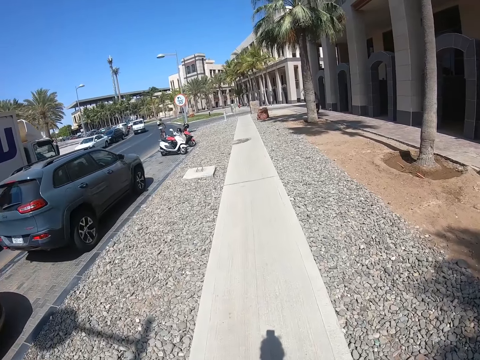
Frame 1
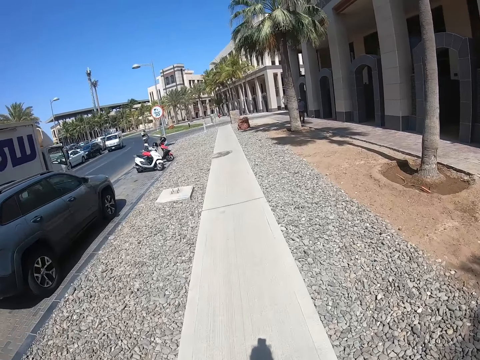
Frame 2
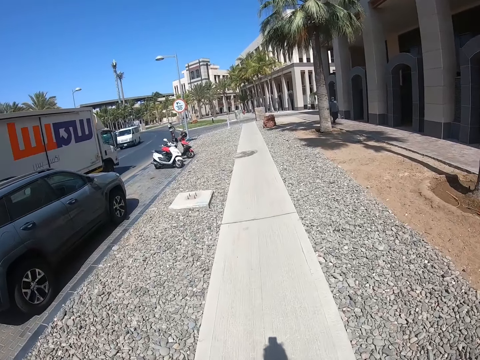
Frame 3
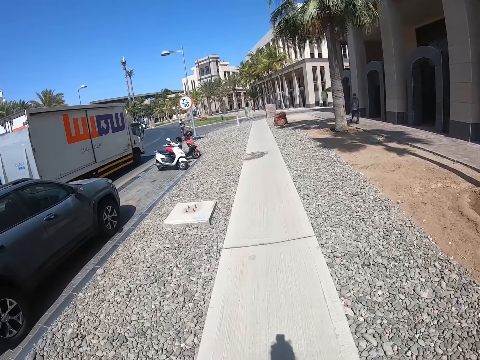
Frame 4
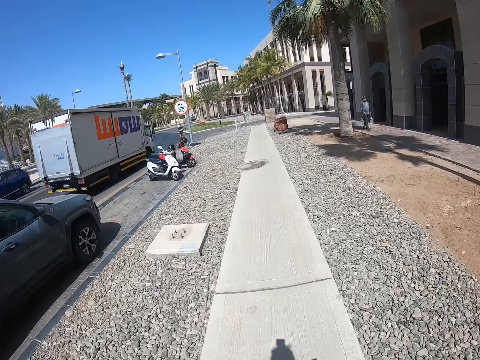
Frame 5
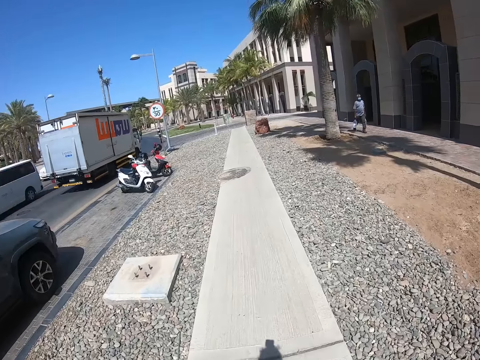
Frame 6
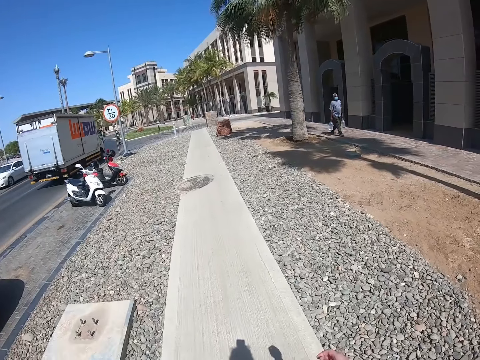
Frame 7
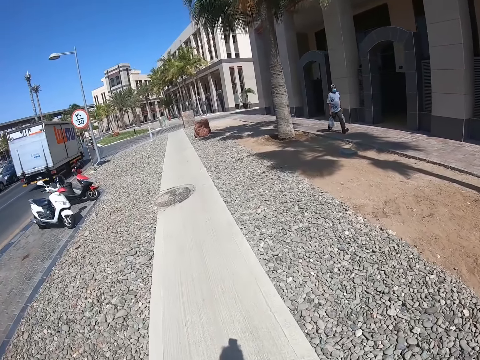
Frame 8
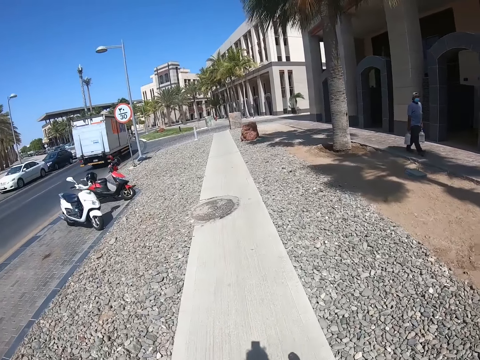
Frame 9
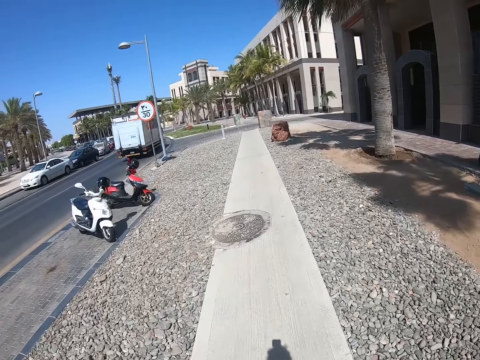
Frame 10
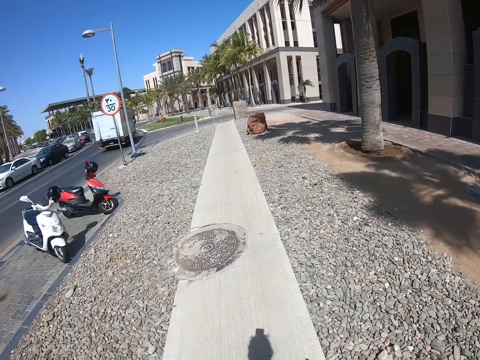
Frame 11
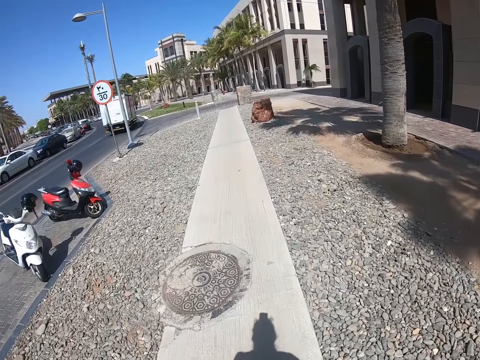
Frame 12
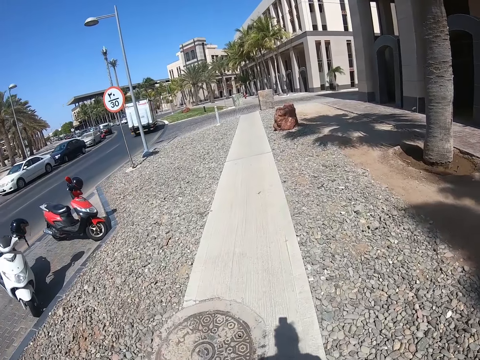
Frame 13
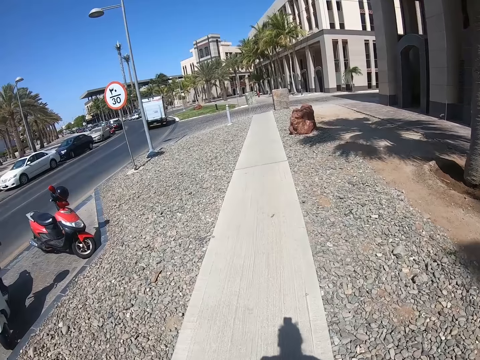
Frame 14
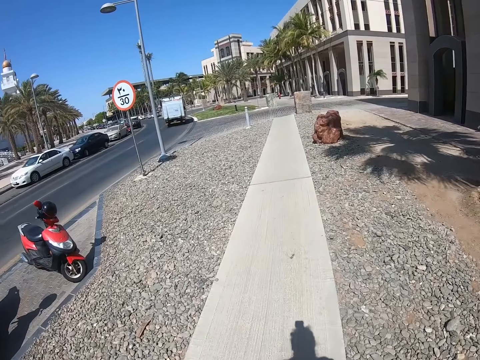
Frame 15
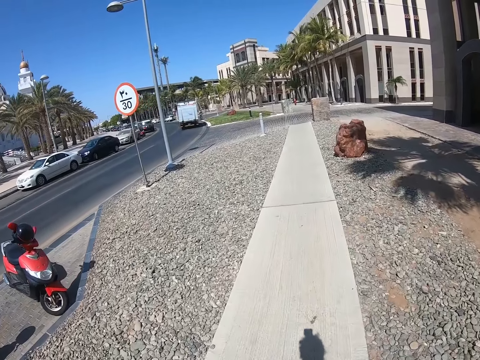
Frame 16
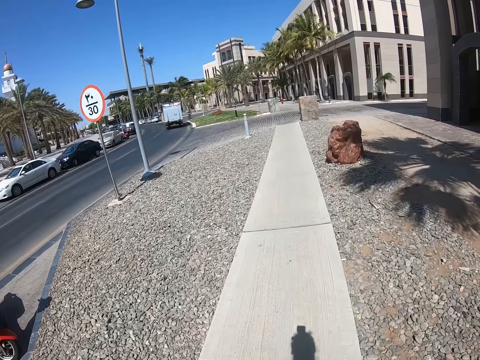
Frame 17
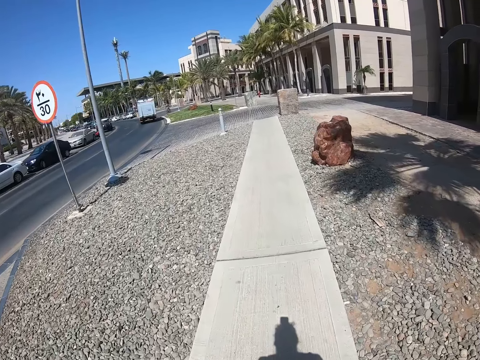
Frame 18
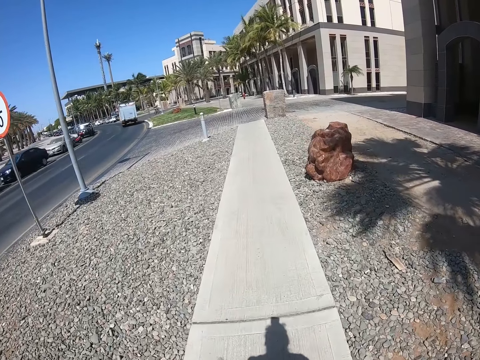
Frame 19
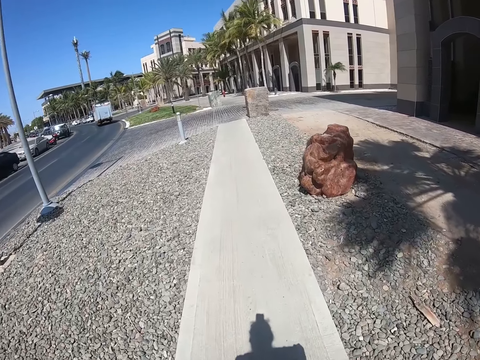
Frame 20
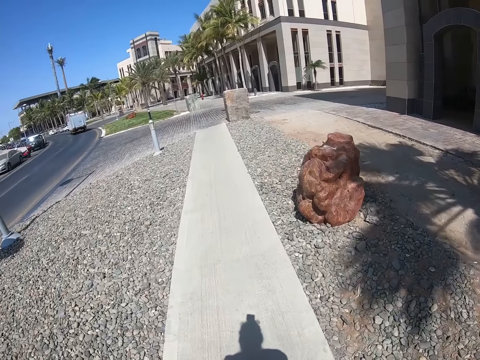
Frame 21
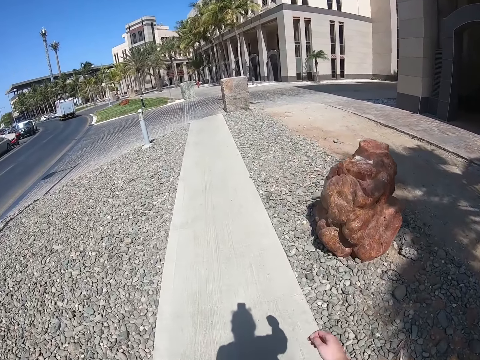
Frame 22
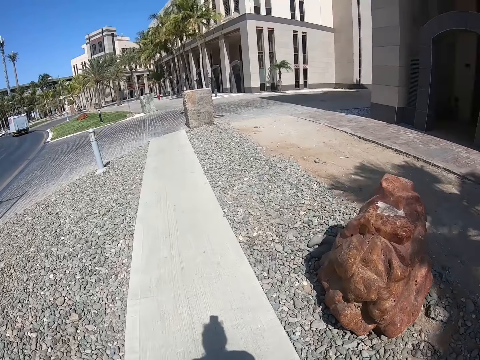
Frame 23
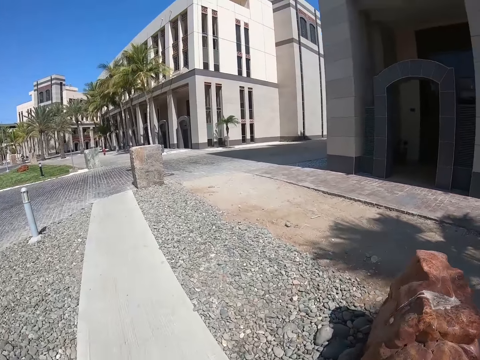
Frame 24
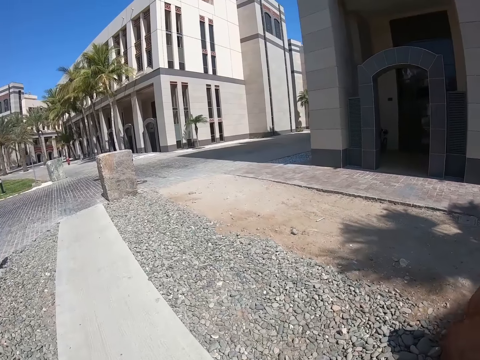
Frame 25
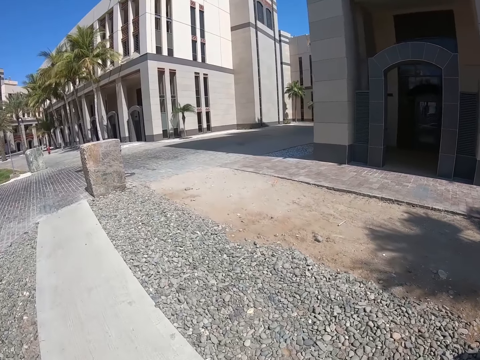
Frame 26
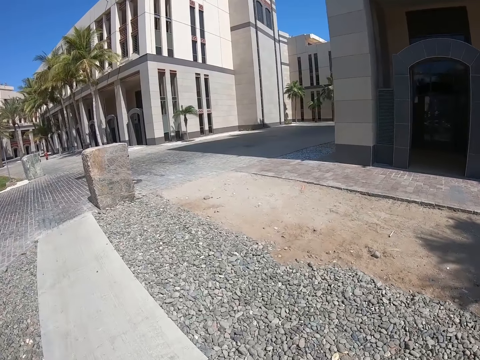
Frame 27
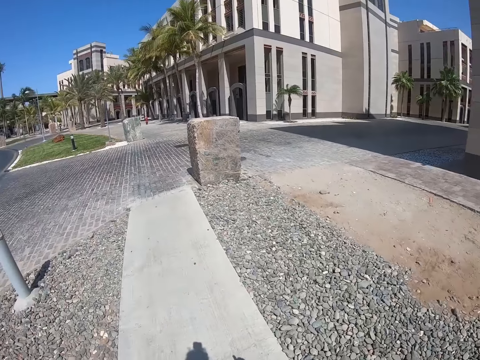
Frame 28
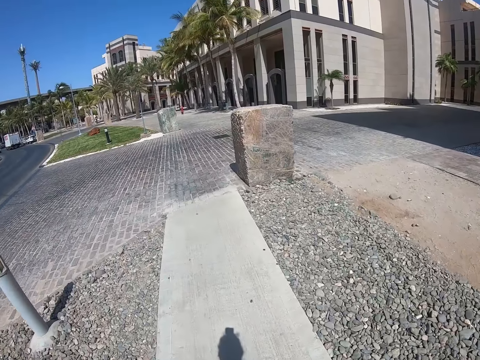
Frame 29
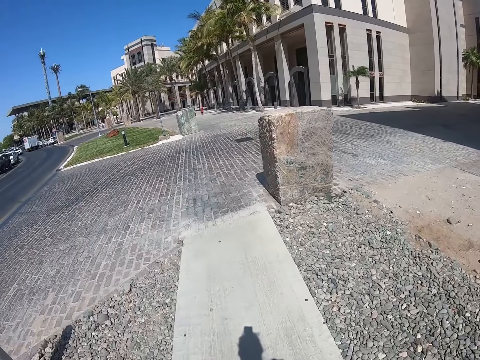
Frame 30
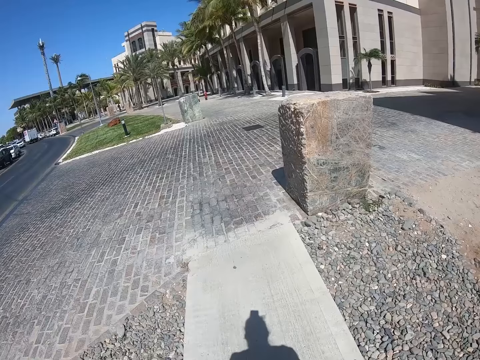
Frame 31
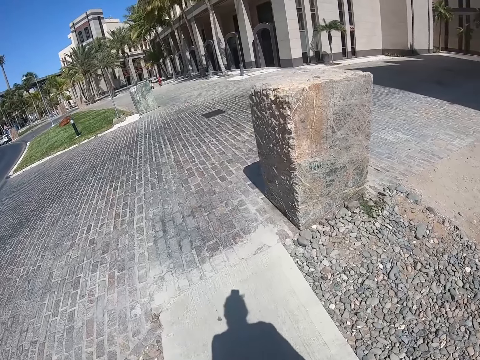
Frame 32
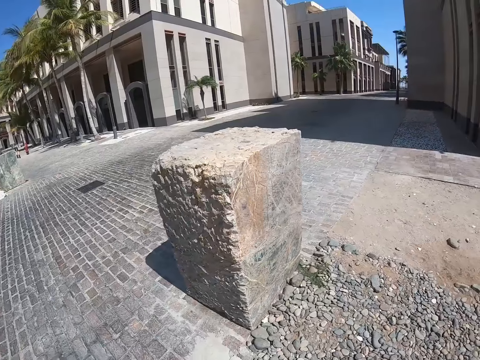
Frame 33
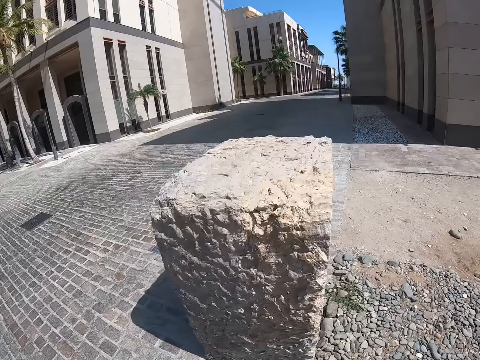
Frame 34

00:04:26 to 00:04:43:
A person walks on the footpath. The camera wearer walks on the footpath. They swing the right hand. They walk on the footpath.

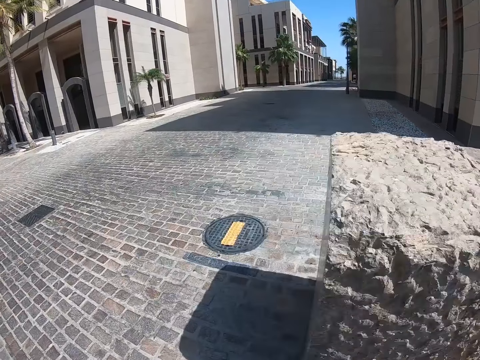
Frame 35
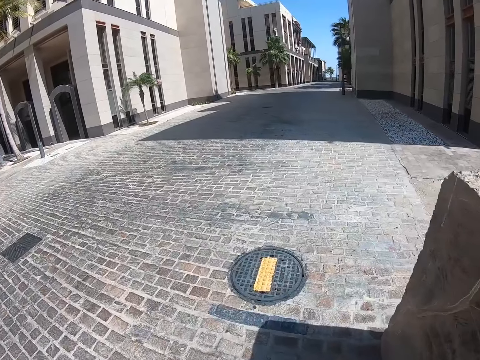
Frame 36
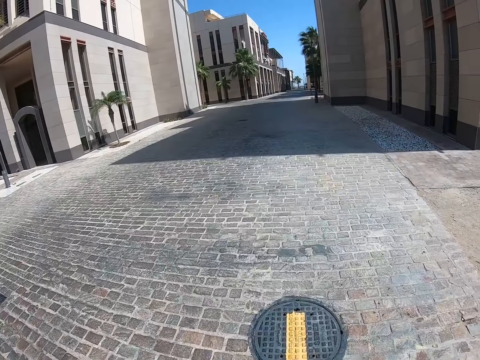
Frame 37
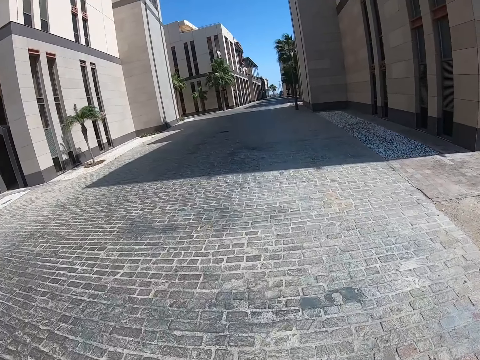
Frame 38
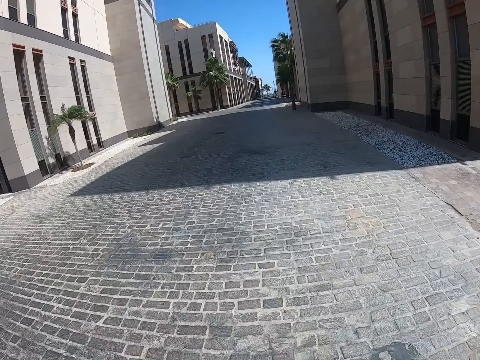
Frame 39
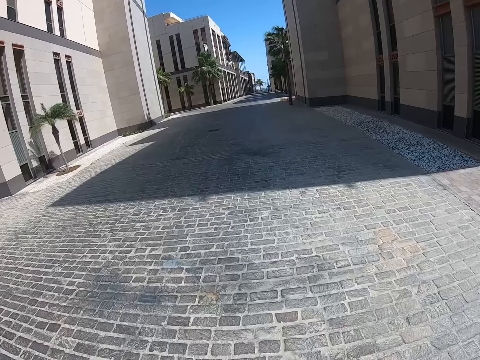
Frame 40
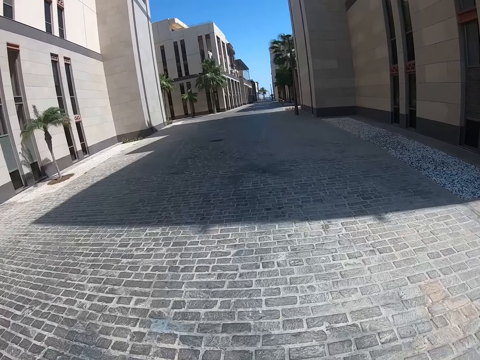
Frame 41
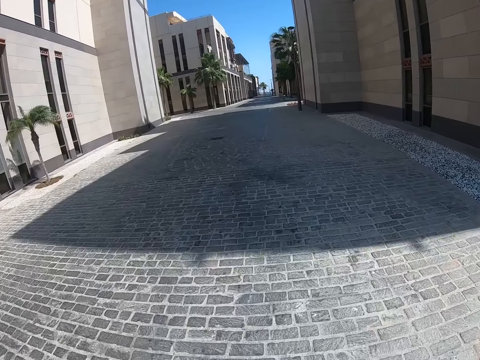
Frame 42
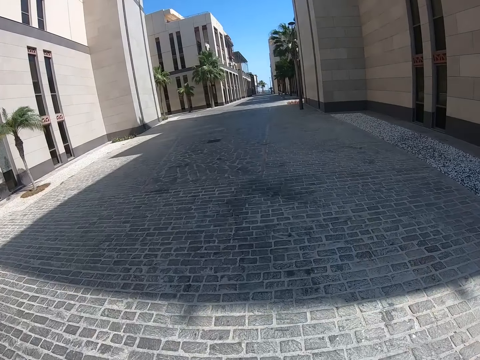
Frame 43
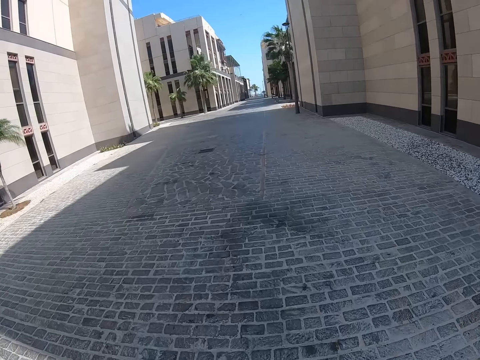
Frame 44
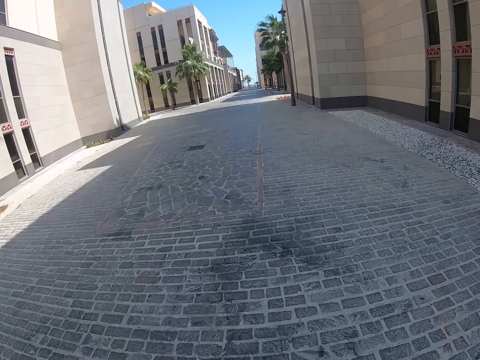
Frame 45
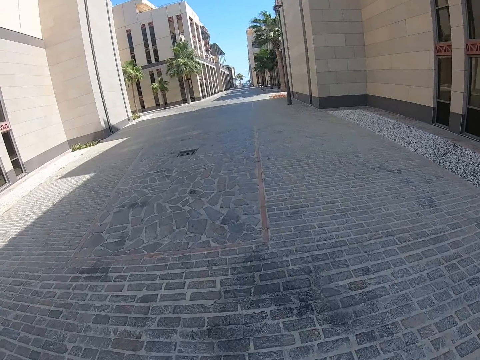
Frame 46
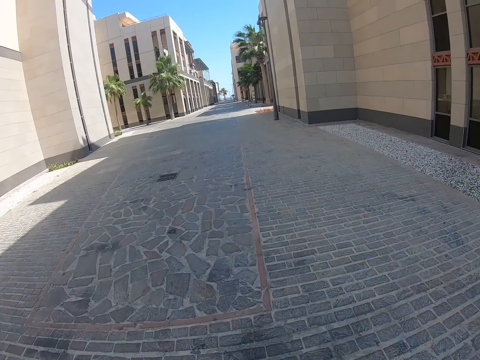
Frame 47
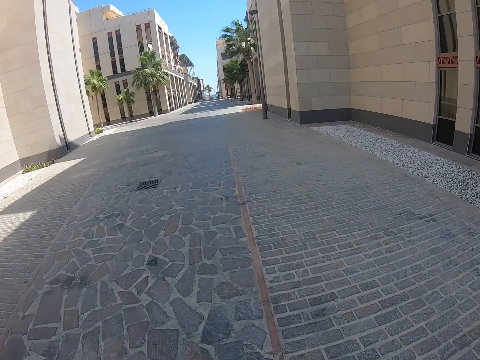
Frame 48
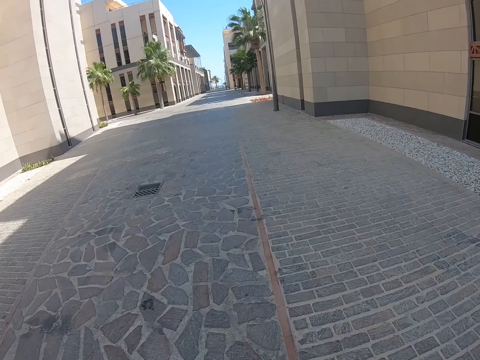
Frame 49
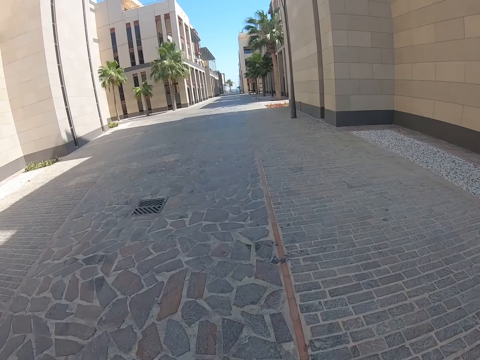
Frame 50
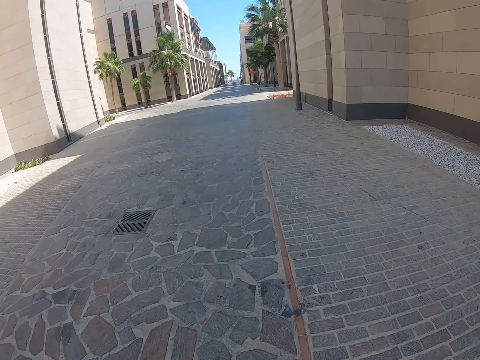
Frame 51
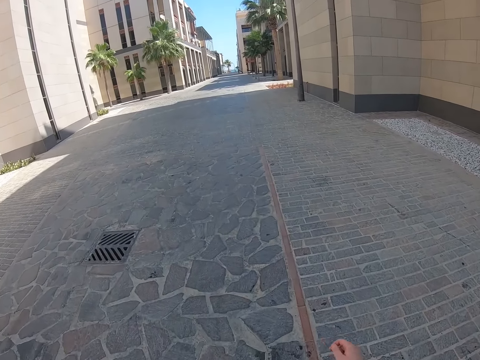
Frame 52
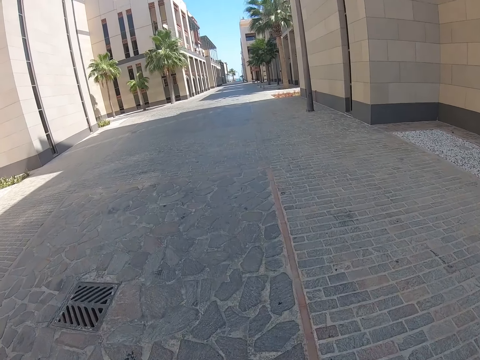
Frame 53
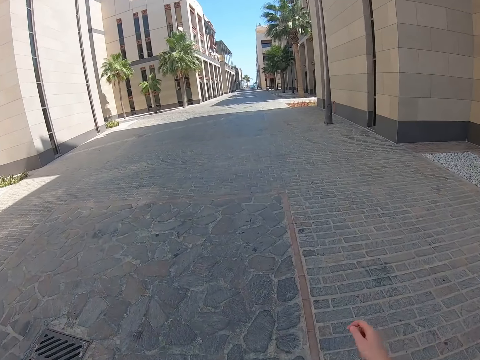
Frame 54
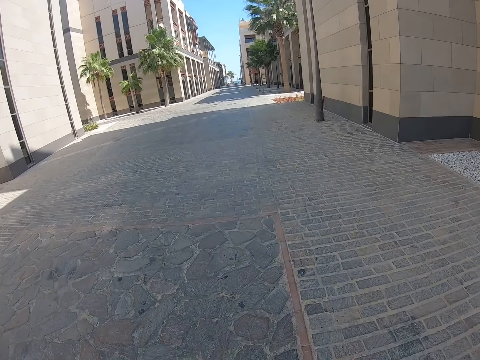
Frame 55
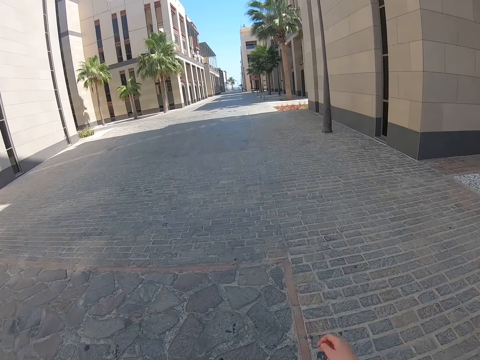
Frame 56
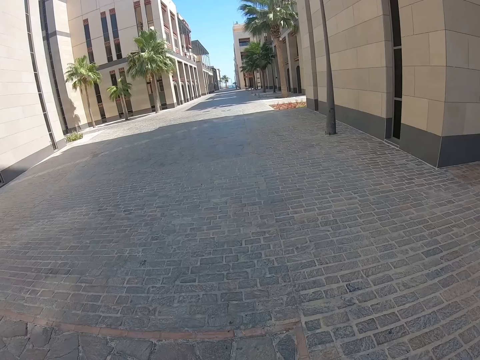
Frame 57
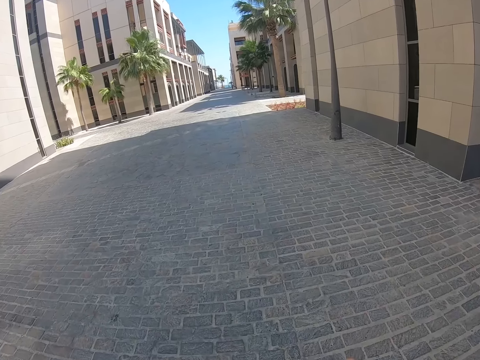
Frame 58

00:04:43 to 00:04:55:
The camera wearer walks on the road.
